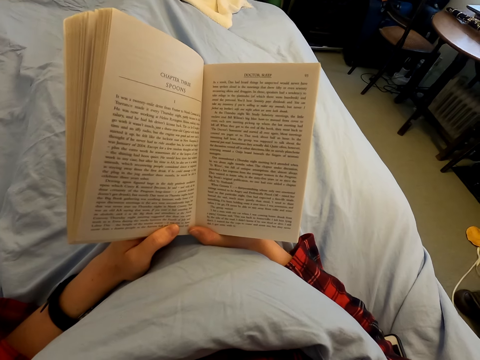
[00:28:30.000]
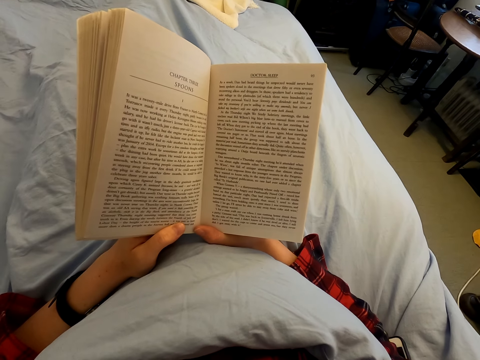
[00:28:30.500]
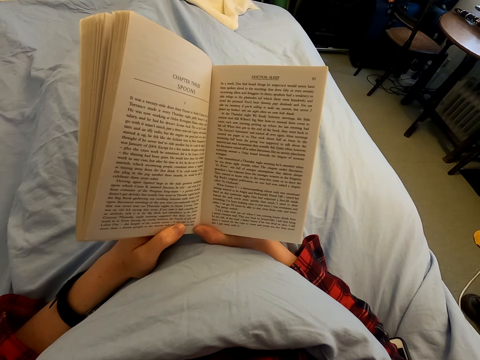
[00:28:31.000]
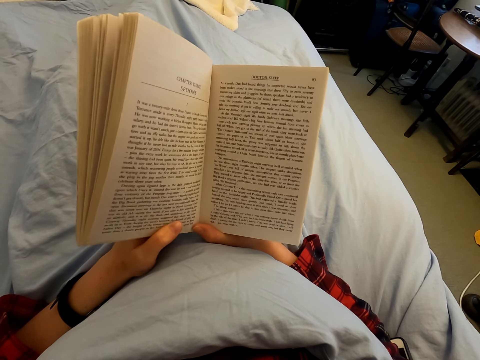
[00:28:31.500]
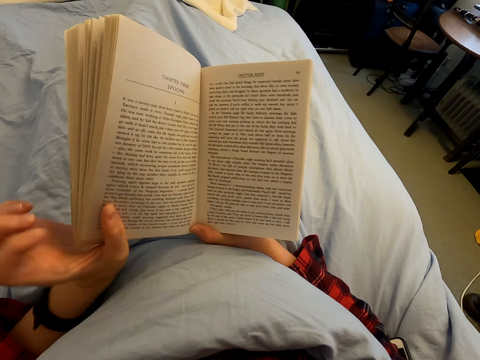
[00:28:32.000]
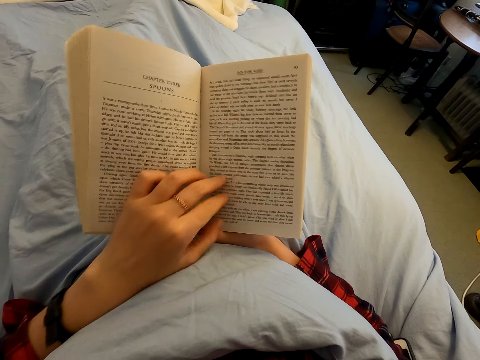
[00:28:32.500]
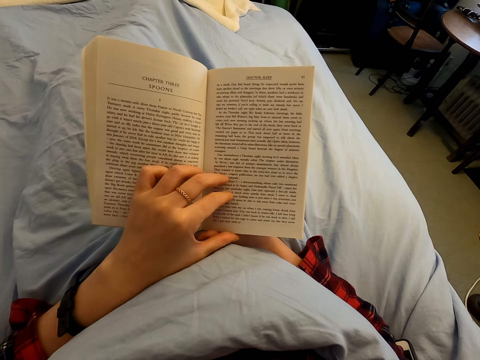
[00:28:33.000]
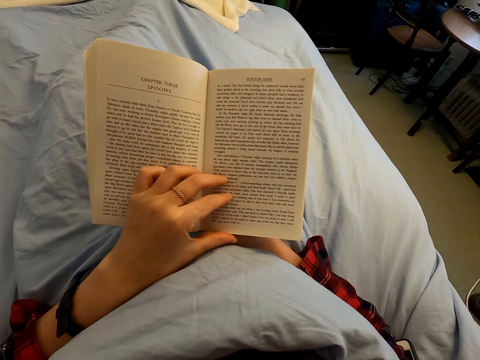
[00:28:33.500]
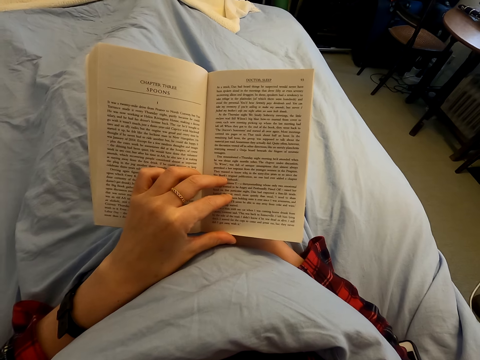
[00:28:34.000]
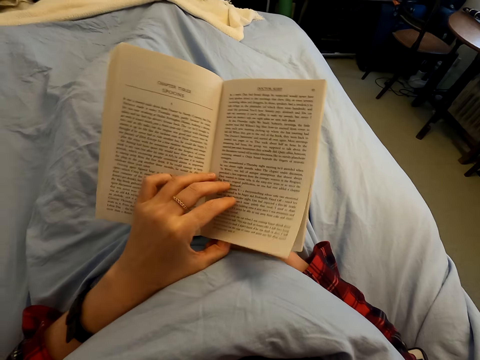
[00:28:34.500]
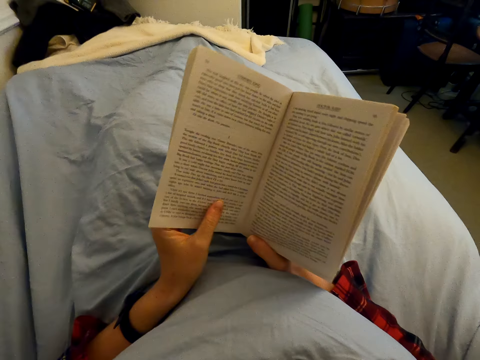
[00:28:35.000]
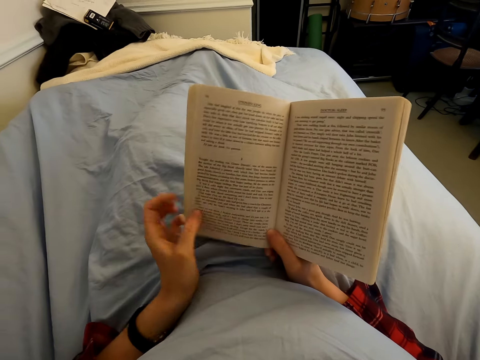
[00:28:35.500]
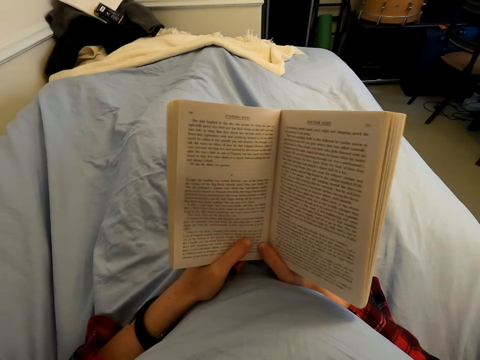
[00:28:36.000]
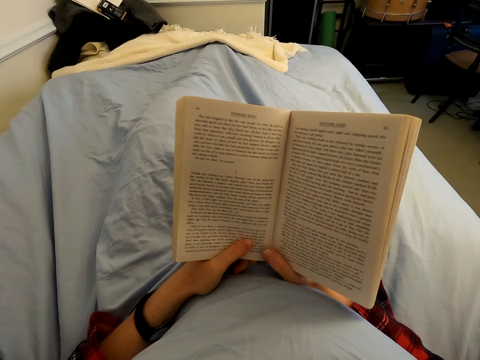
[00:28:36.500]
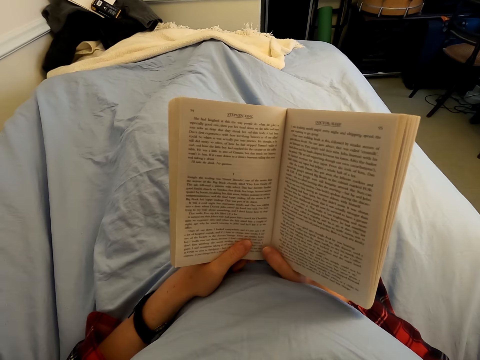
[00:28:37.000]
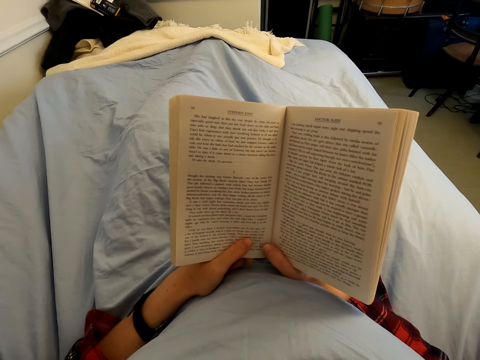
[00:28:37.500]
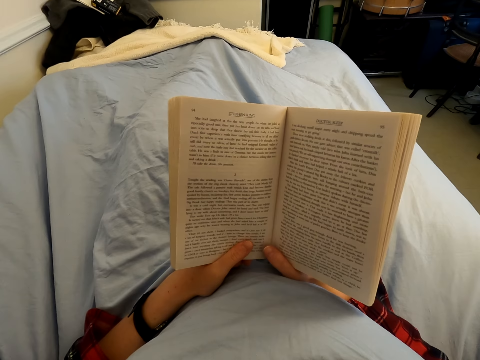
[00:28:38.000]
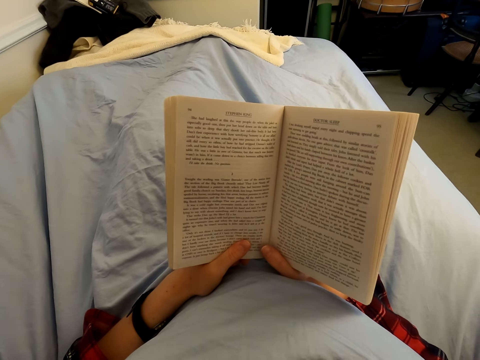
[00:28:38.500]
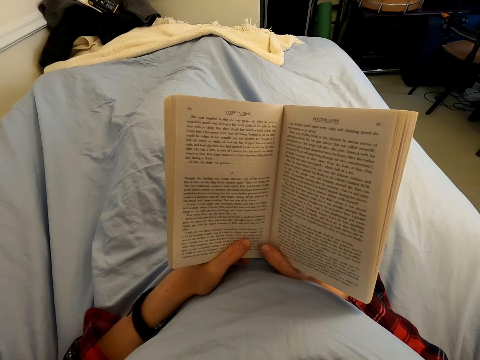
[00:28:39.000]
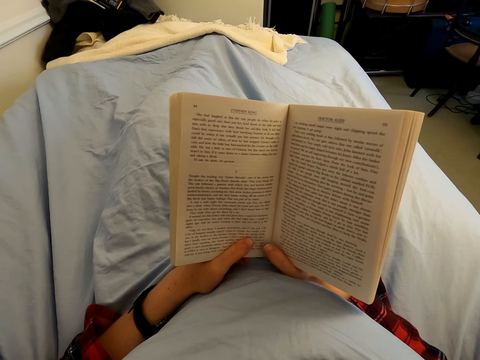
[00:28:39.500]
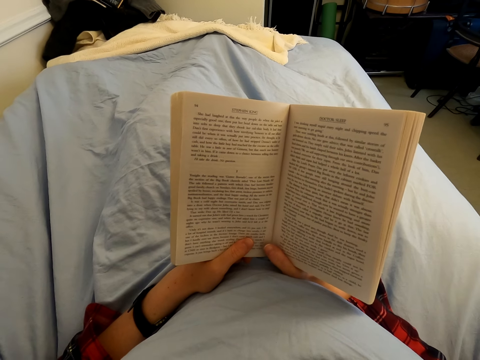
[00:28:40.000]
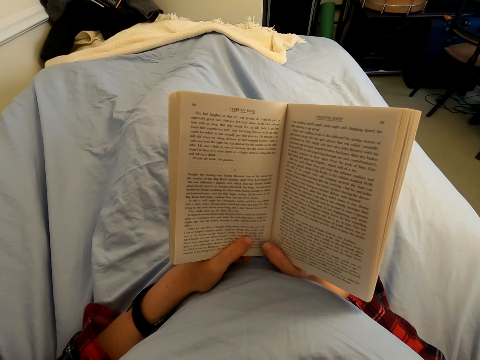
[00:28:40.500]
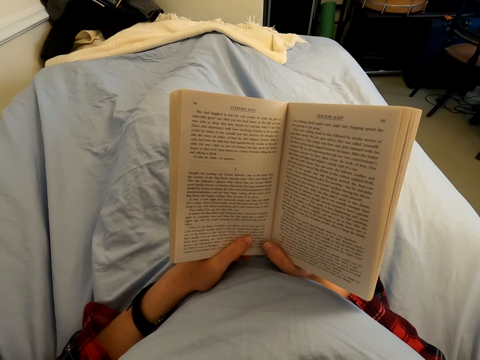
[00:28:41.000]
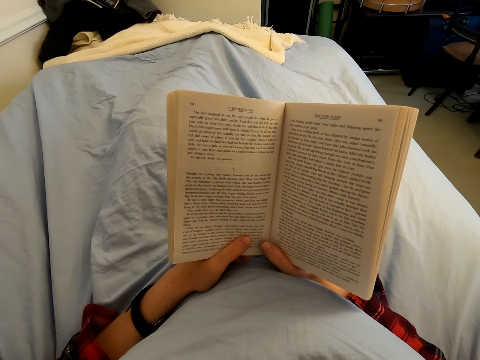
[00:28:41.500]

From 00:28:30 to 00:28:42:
The camera wearer moves the left hand on the book. They touch the book. They read the book. They turn the page of the book. They read the book.

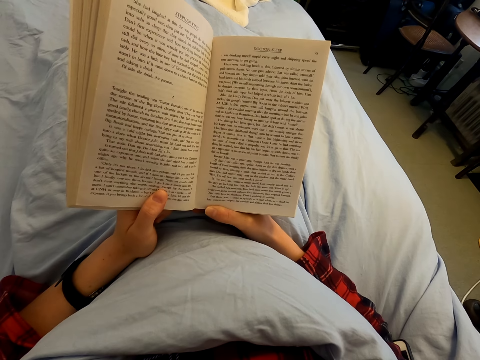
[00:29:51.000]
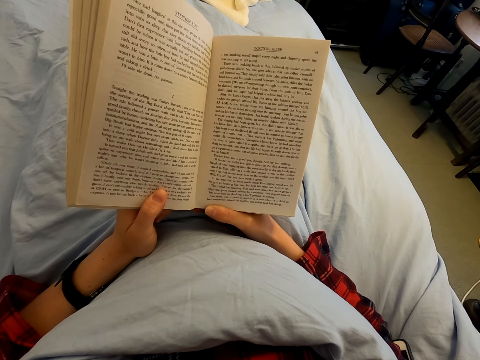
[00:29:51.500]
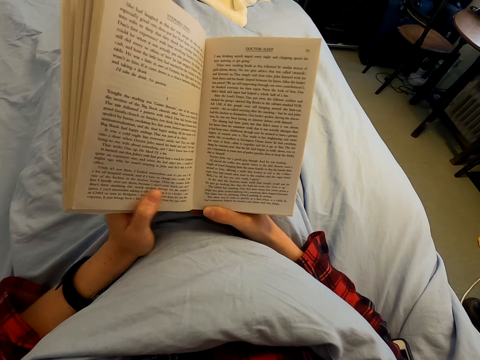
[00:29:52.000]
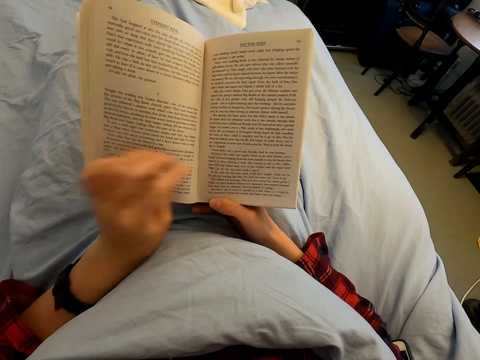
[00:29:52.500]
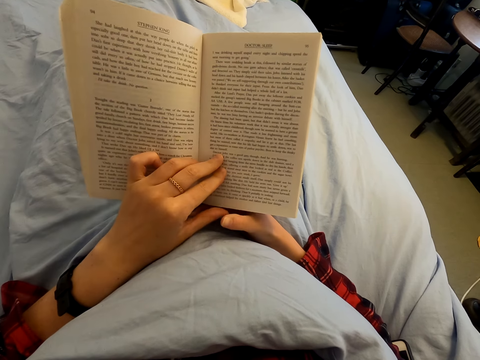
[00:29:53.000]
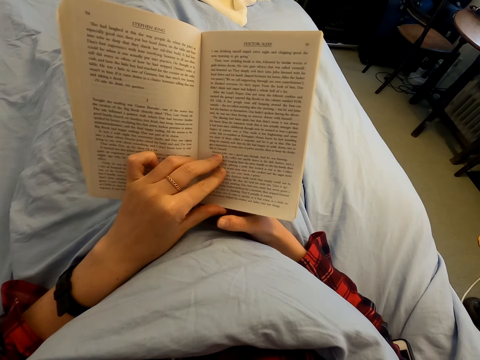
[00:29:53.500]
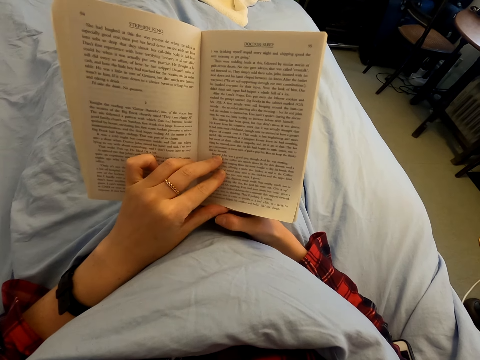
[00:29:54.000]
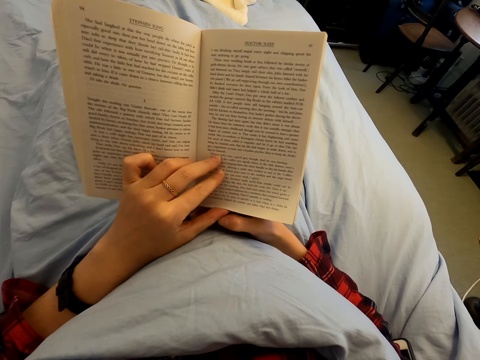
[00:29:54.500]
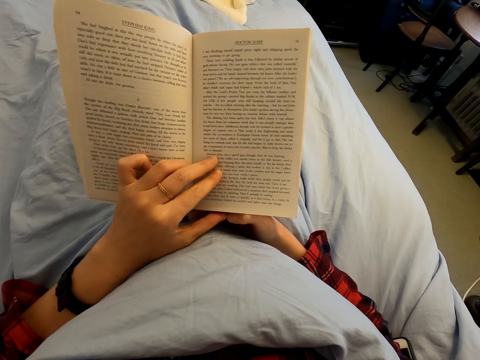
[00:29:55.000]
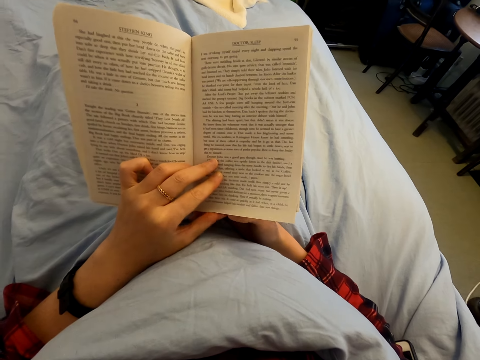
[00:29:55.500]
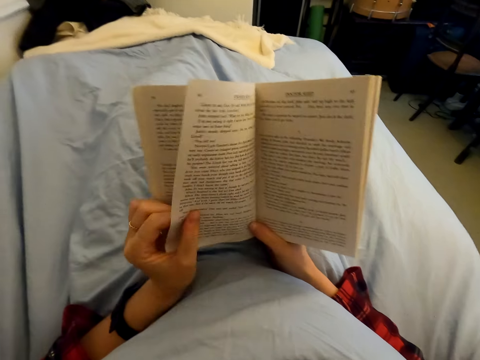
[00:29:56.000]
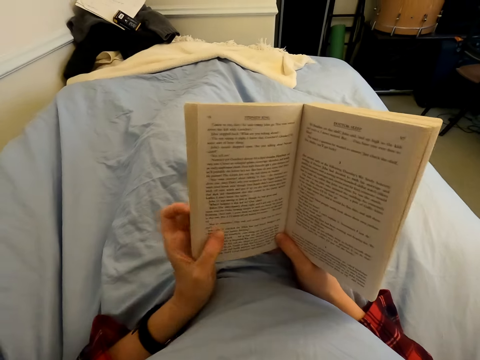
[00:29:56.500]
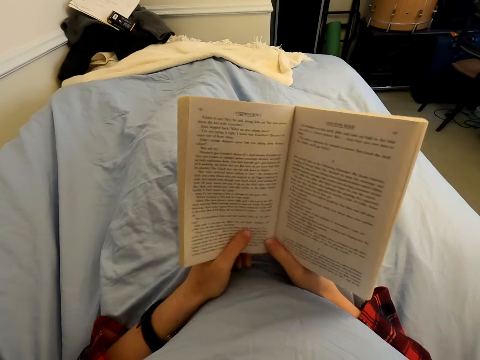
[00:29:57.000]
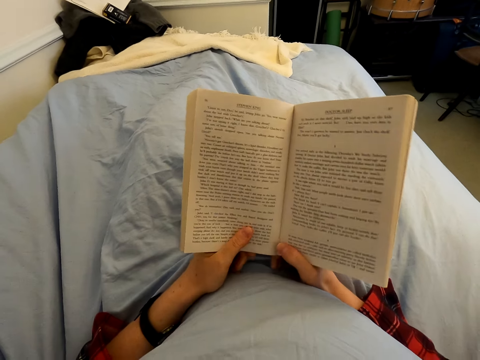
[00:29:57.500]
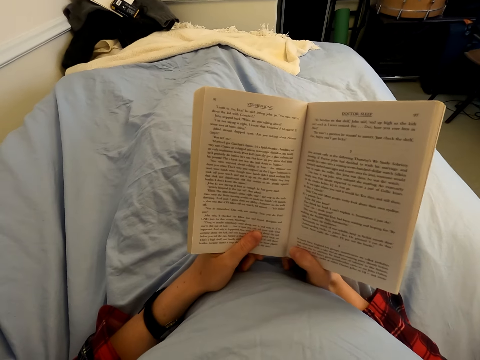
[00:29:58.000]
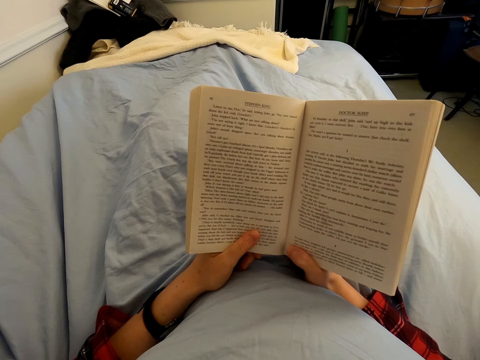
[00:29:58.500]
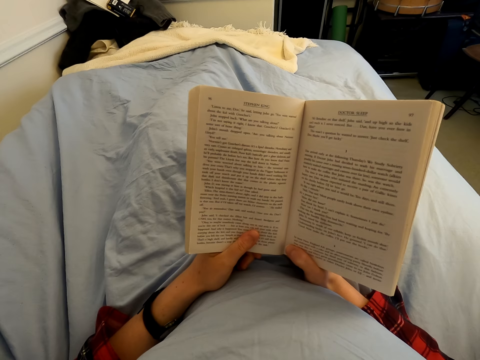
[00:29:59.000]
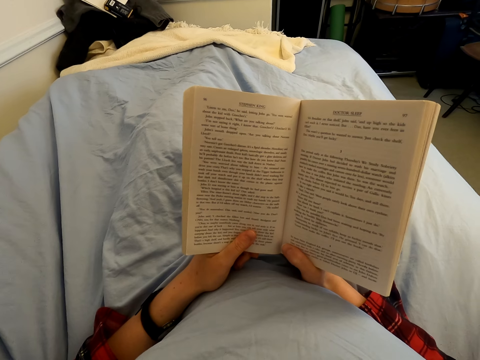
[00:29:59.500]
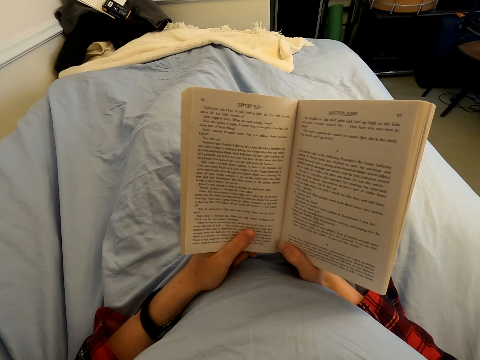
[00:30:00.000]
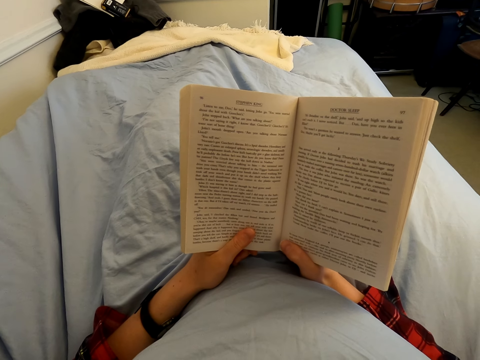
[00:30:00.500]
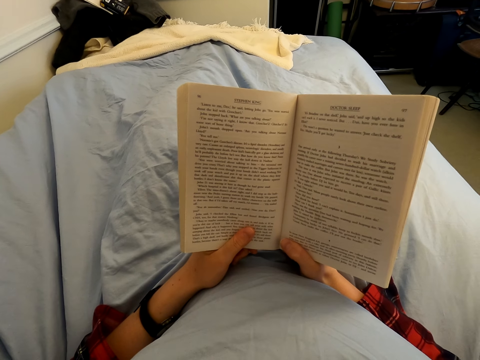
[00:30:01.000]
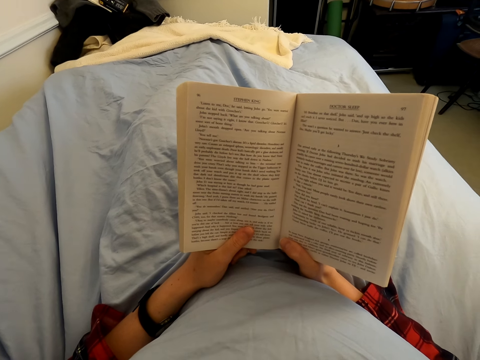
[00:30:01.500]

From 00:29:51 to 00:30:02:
The camera wearer moves the left hand on the book. They read the book. They turn the page of the book. They read the book.

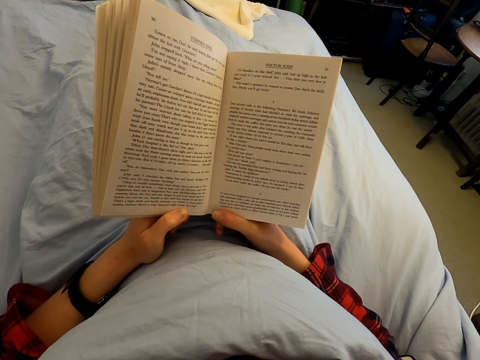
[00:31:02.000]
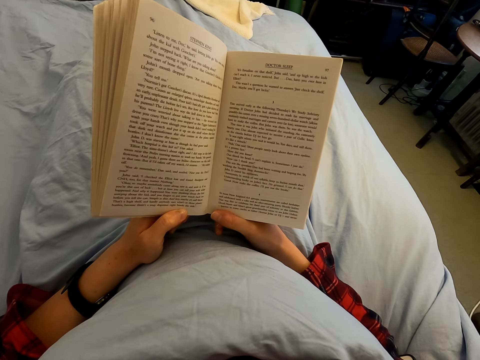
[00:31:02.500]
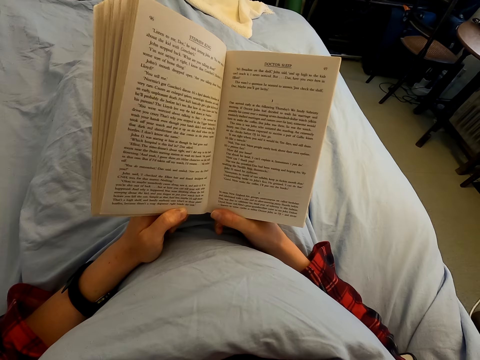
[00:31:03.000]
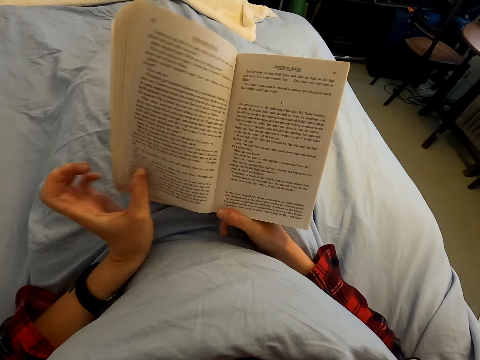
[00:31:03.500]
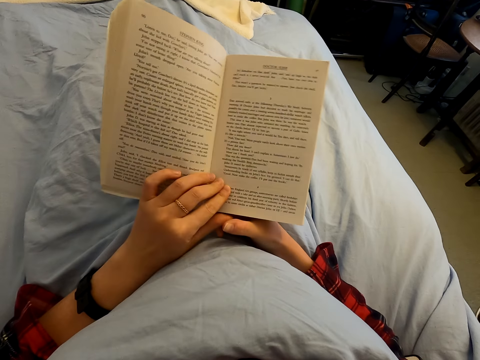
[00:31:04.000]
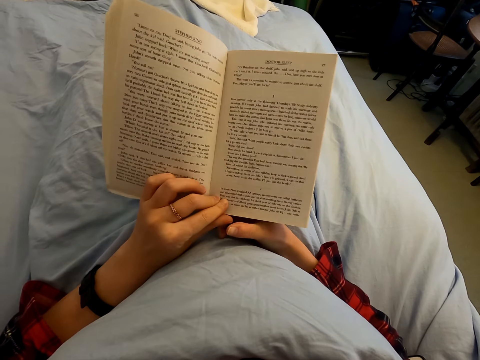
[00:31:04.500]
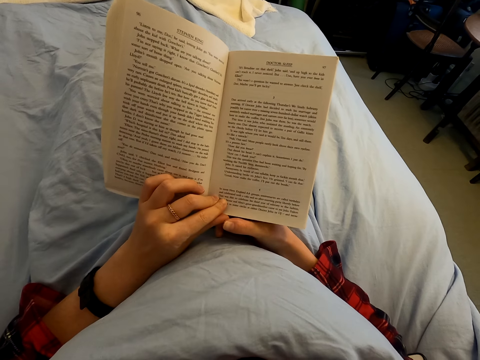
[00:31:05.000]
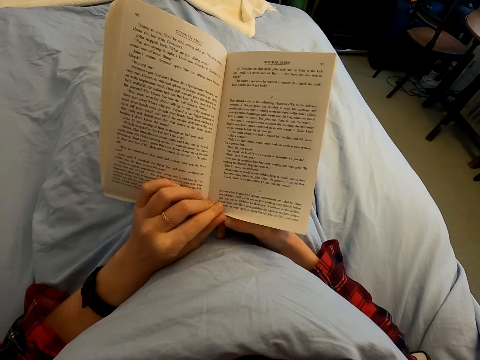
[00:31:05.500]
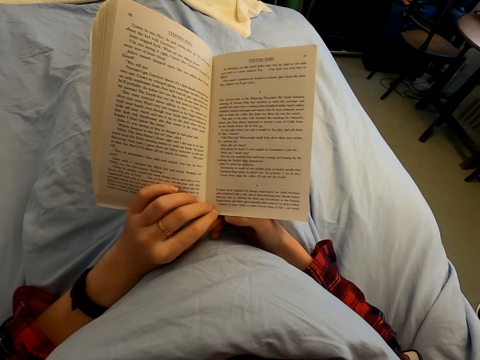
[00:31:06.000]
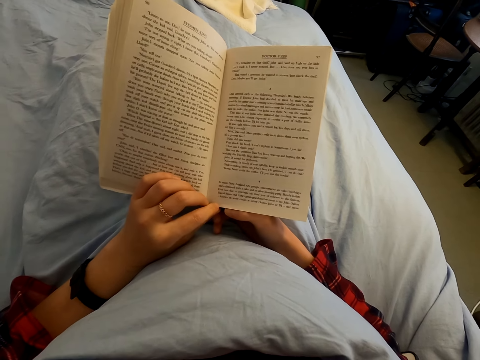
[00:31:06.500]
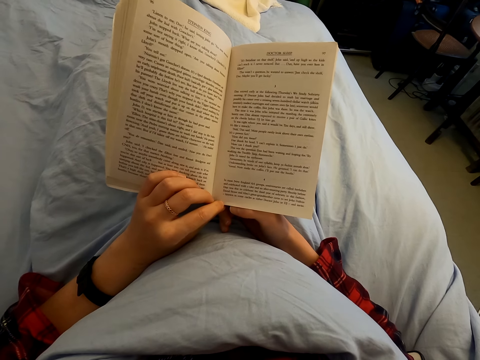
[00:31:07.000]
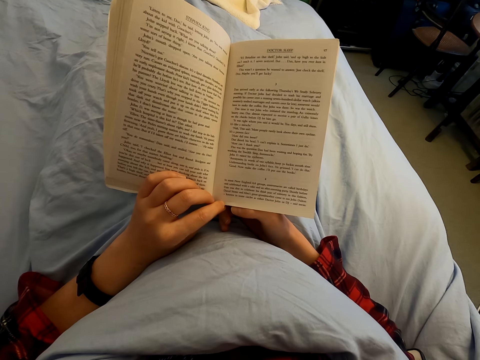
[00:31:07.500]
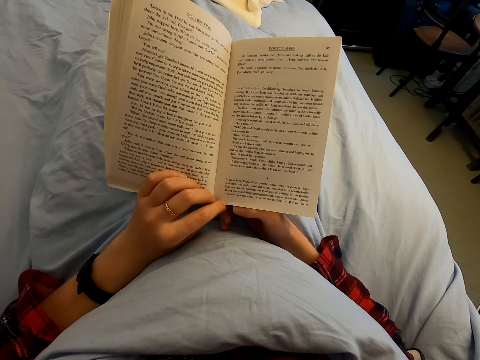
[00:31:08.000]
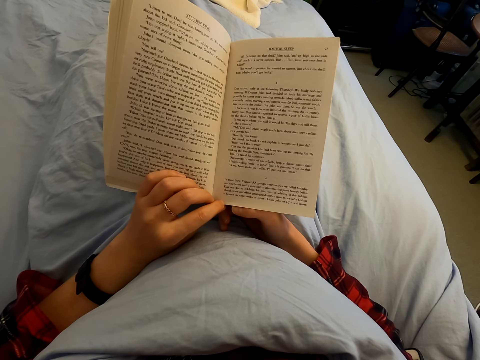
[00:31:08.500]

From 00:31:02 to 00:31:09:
The camera wearer moves the left hand on the book. They hold the book. They read the book.
